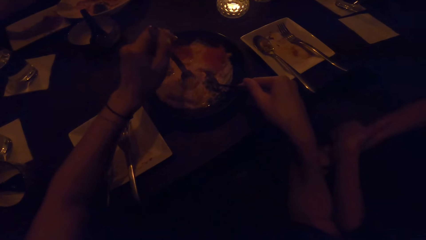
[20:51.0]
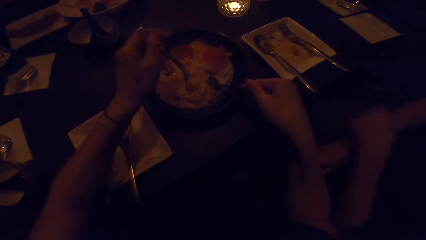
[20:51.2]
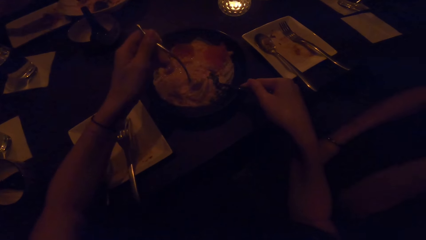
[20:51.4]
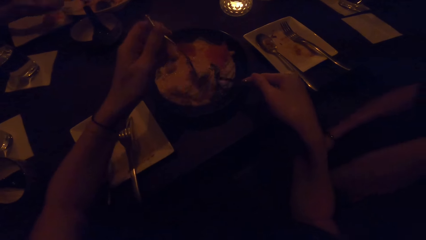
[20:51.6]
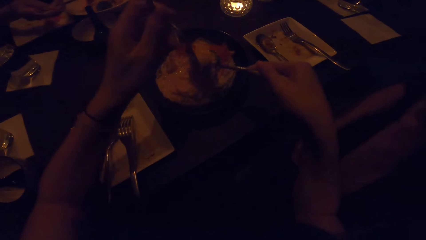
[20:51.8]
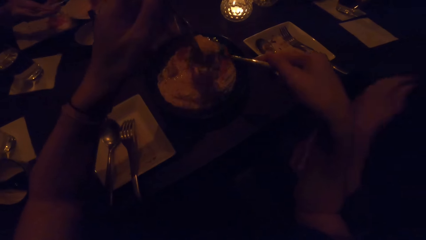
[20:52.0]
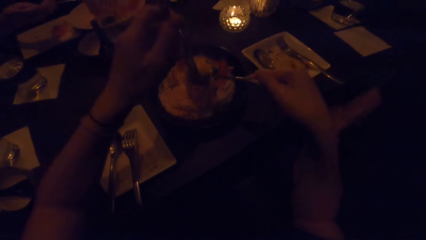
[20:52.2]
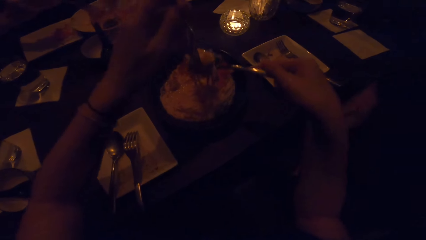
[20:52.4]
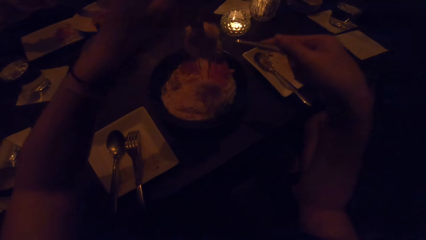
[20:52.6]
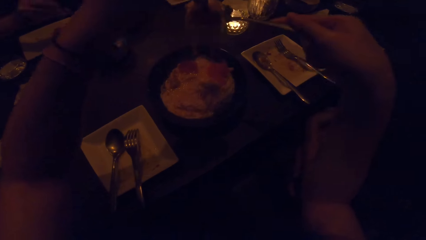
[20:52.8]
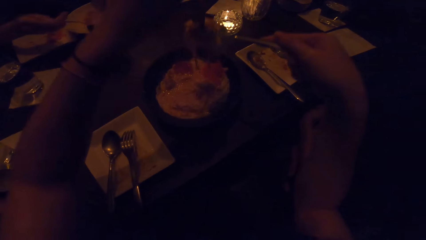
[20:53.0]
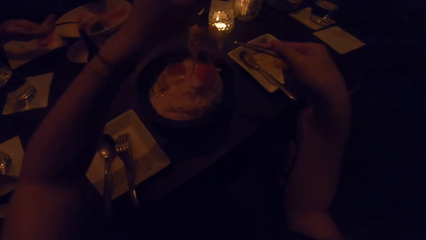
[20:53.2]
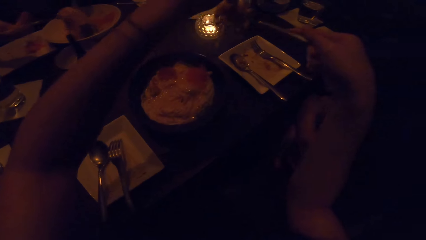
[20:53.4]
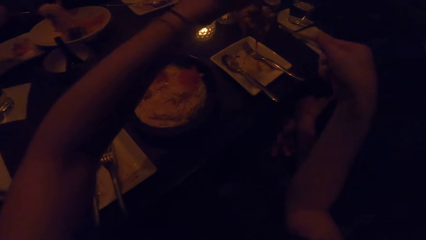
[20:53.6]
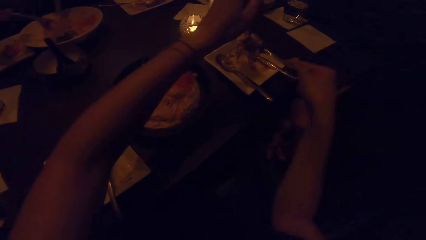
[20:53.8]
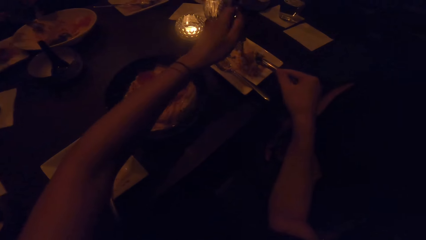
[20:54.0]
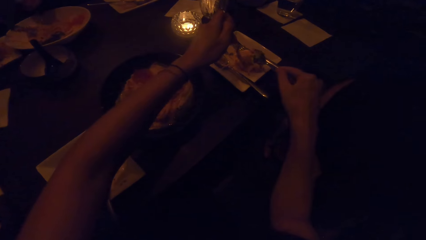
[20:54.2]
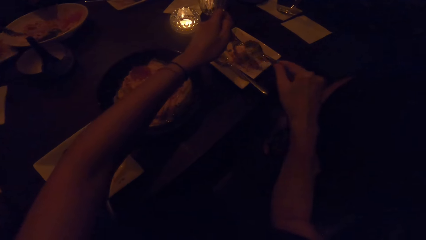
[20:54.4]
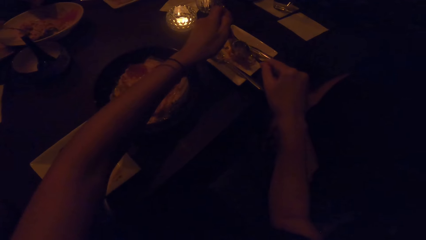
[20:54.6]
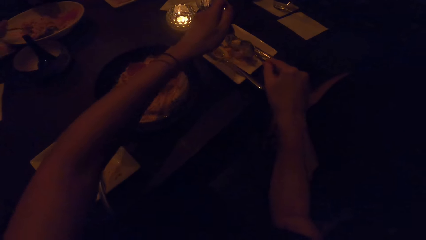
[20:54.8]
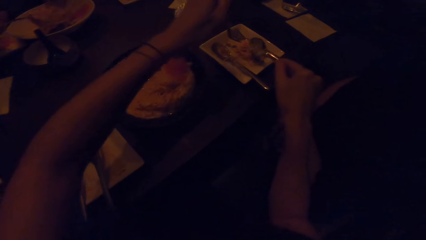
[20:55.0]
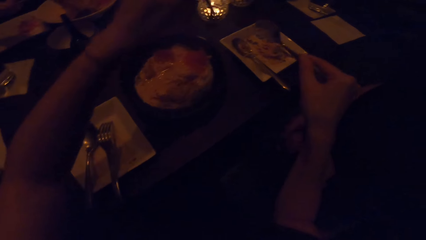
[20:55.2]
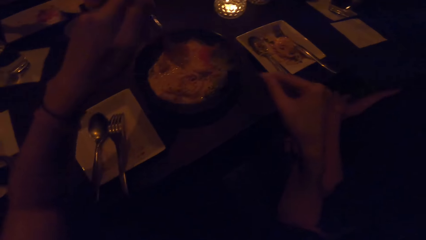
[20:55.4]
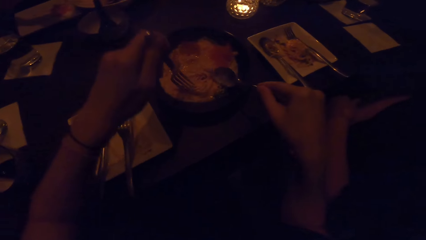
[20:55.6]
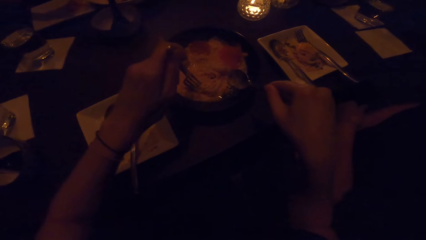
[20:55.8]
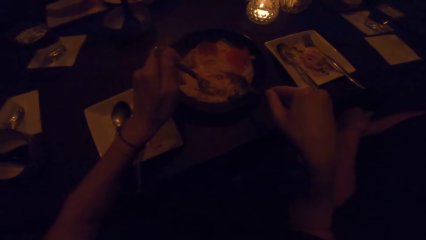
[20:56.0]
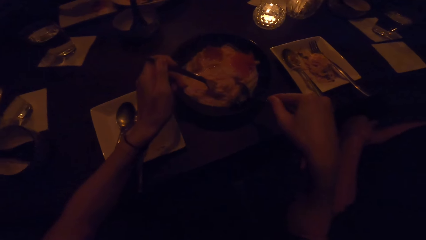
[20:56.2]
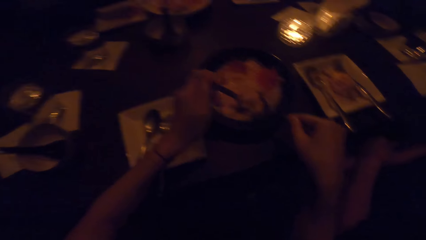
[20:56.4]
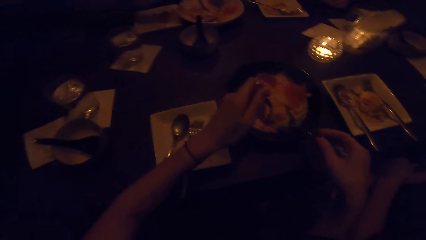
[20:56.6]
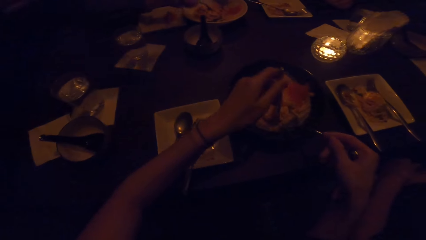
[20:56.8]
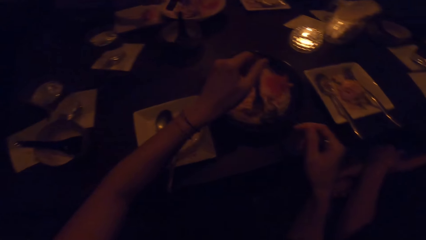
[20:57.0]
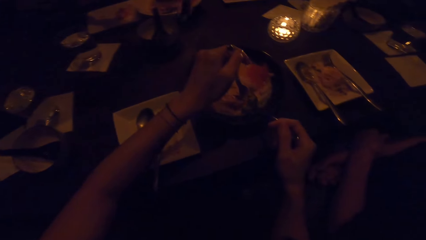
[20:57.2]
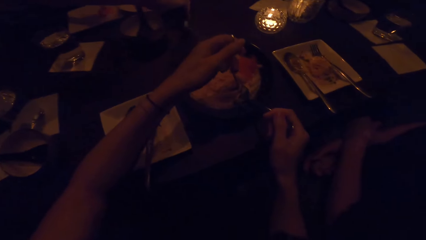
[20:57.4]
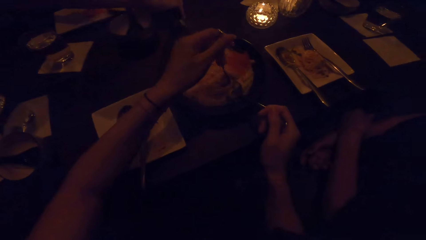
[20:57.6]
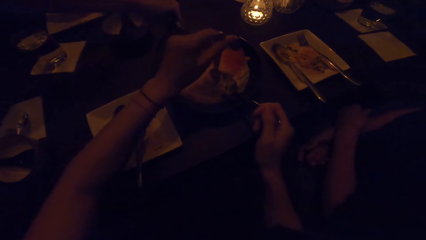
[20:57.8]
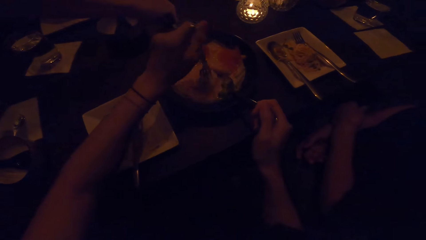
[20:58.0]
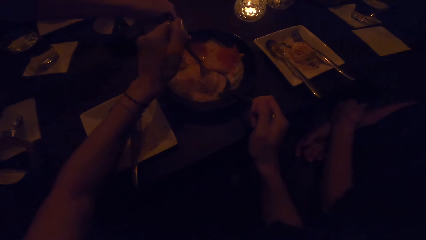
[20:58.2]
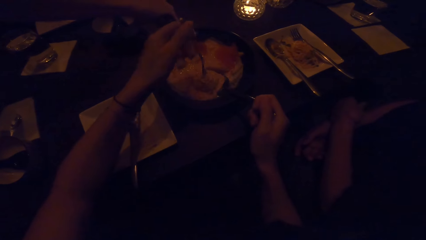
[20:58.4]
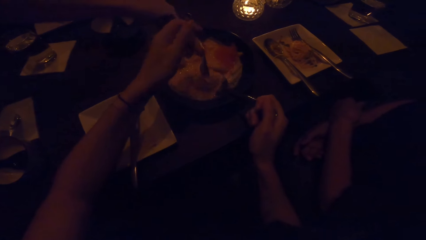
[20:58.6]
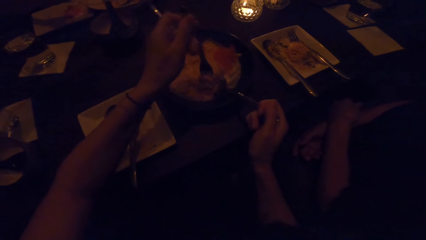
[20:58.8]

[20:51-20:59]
The camera wearer serves food to a man.

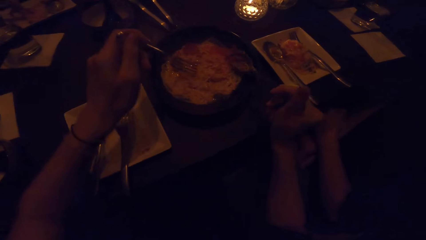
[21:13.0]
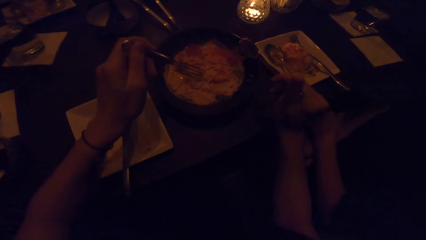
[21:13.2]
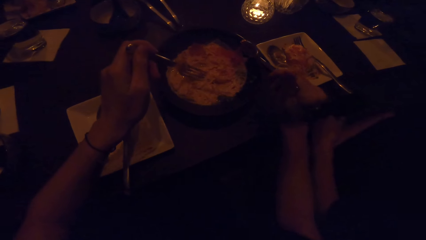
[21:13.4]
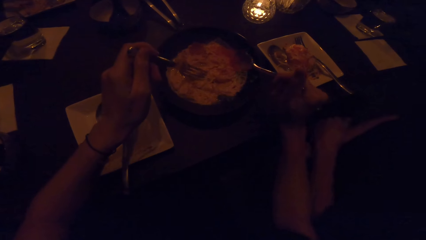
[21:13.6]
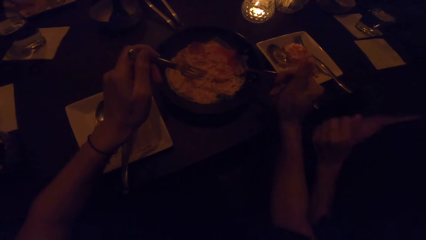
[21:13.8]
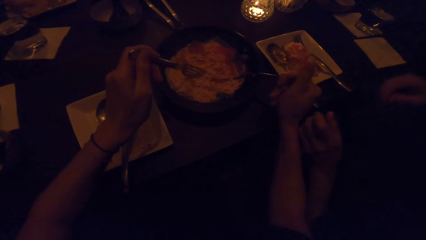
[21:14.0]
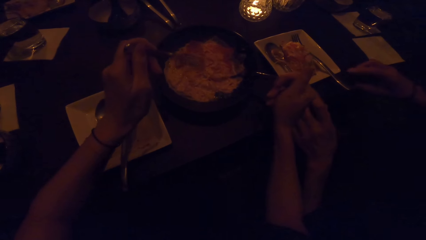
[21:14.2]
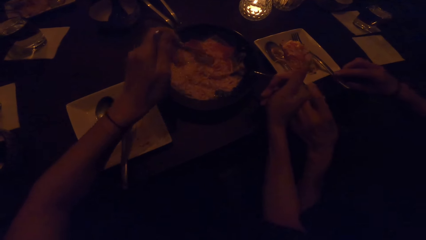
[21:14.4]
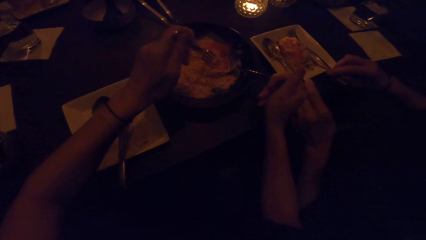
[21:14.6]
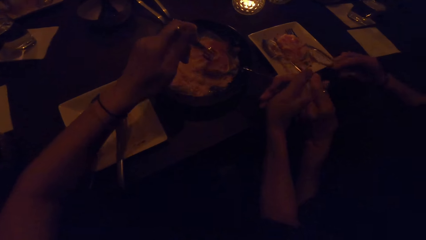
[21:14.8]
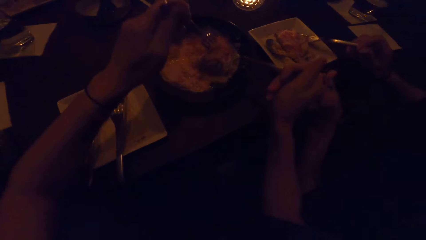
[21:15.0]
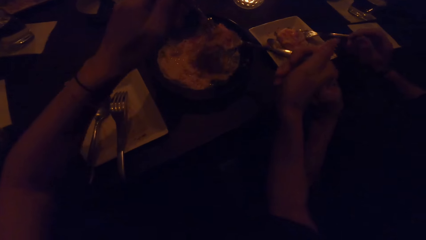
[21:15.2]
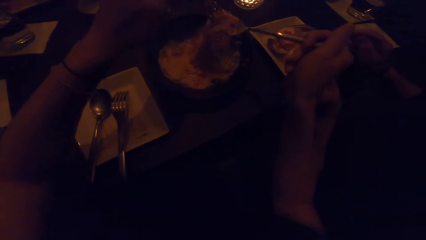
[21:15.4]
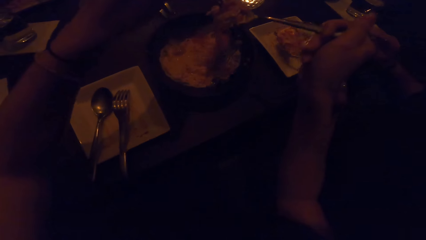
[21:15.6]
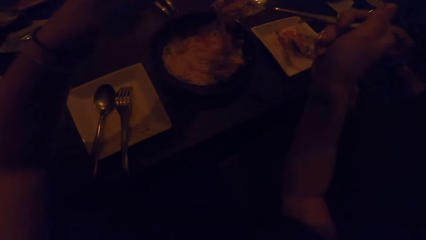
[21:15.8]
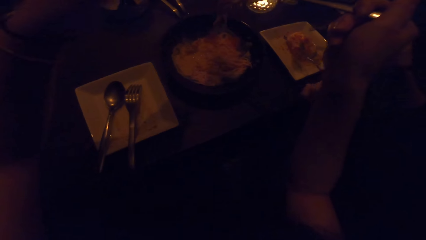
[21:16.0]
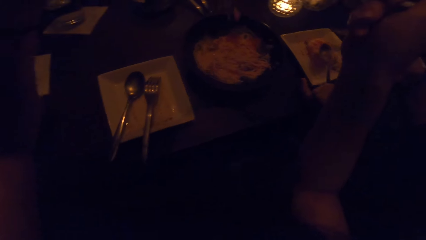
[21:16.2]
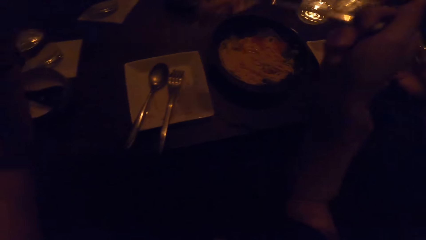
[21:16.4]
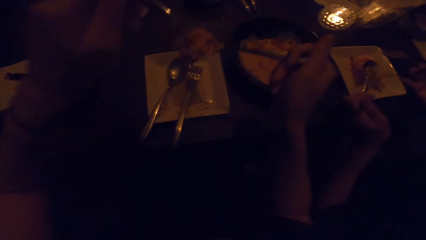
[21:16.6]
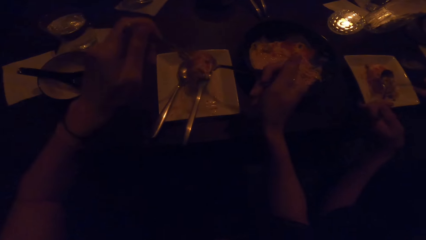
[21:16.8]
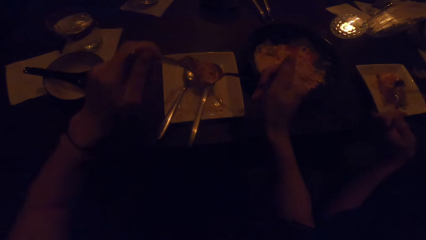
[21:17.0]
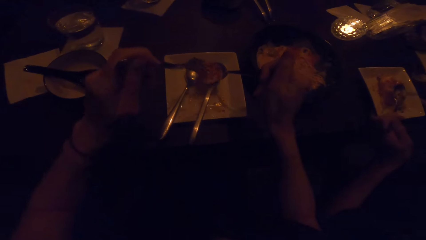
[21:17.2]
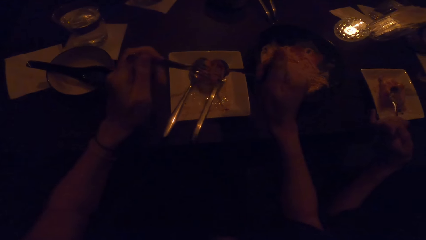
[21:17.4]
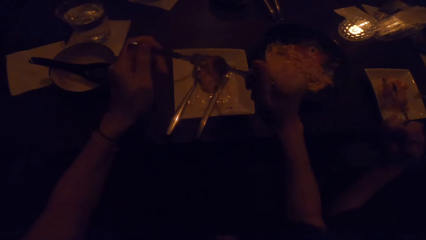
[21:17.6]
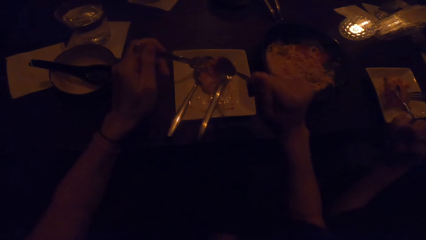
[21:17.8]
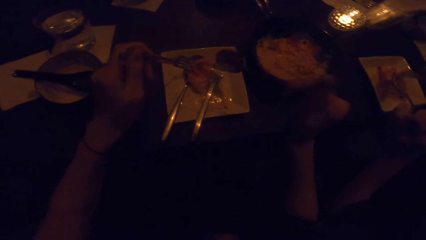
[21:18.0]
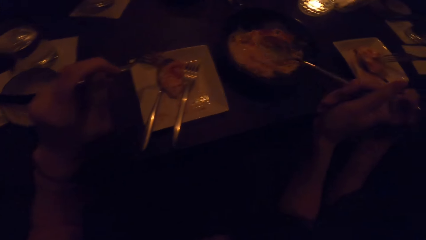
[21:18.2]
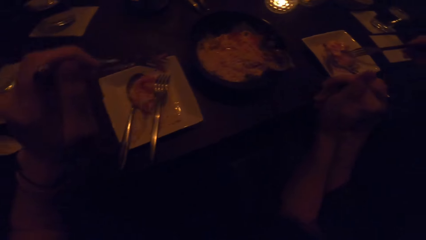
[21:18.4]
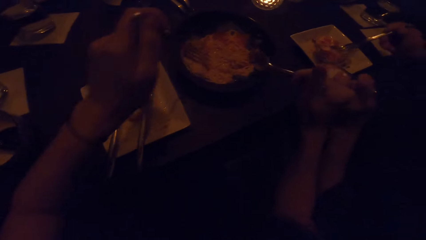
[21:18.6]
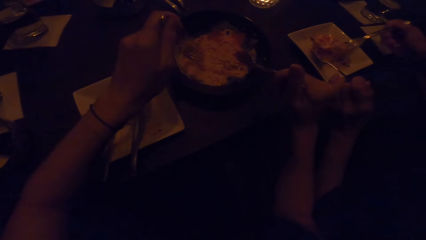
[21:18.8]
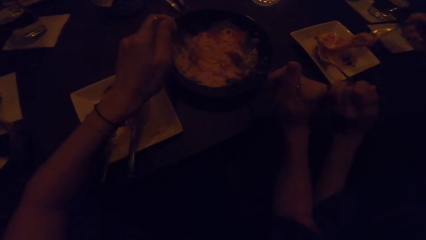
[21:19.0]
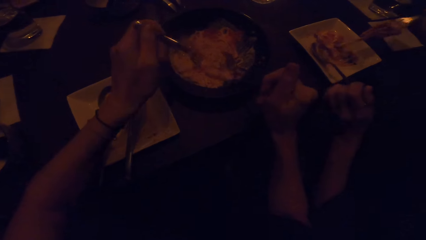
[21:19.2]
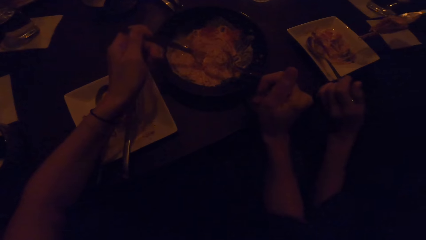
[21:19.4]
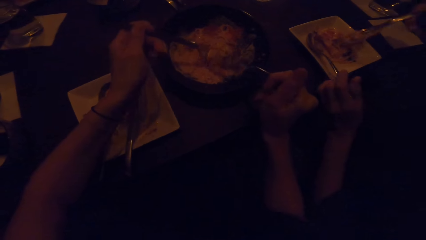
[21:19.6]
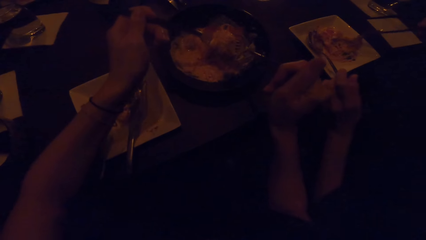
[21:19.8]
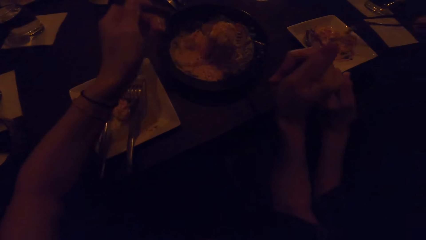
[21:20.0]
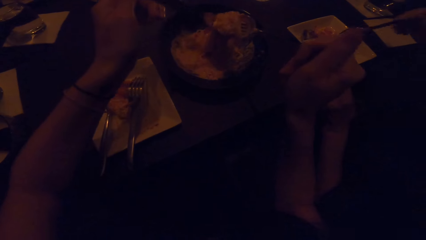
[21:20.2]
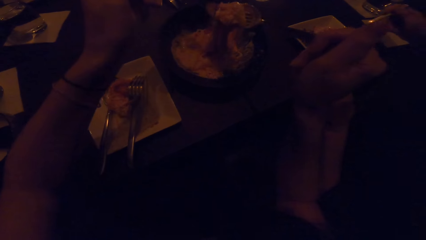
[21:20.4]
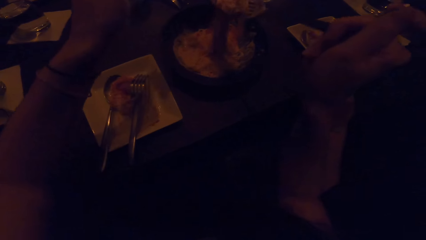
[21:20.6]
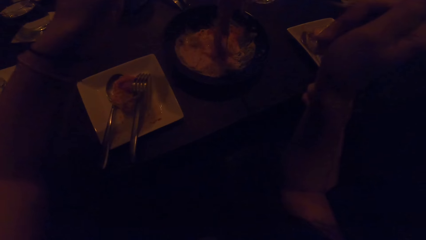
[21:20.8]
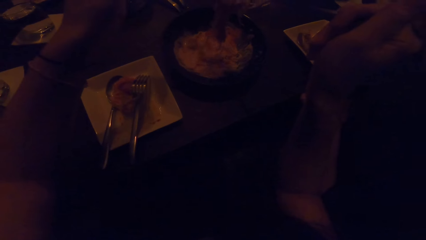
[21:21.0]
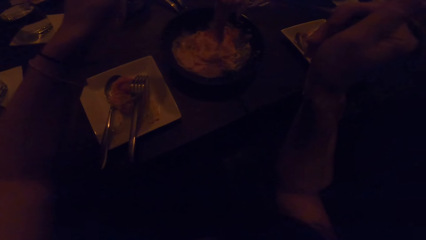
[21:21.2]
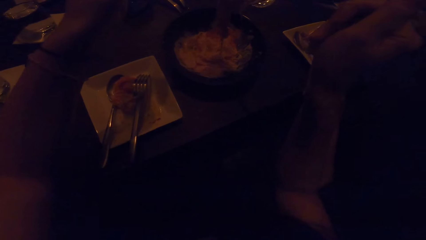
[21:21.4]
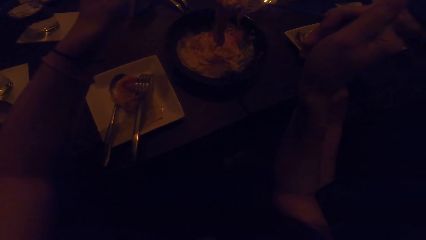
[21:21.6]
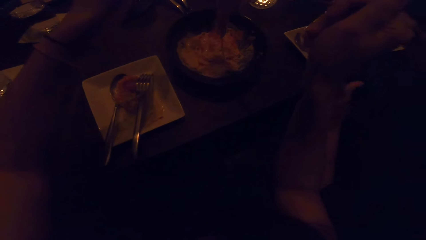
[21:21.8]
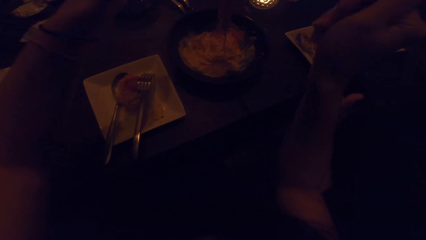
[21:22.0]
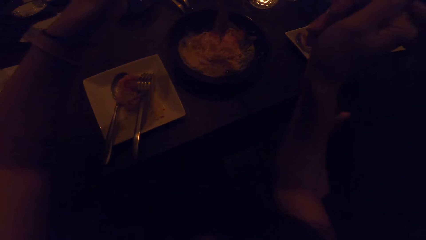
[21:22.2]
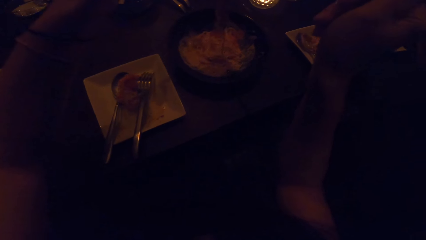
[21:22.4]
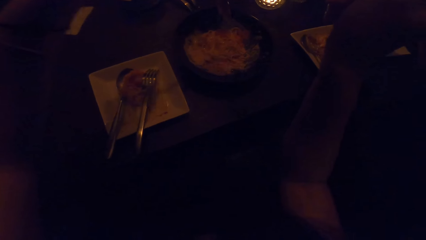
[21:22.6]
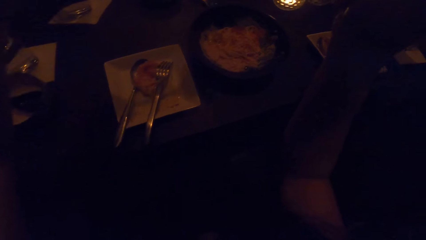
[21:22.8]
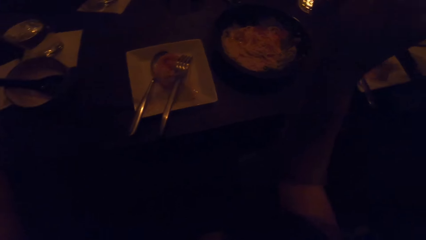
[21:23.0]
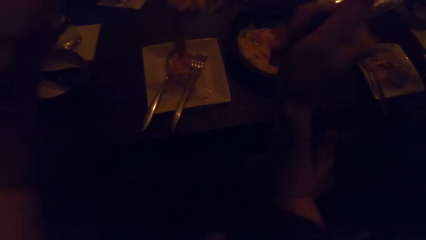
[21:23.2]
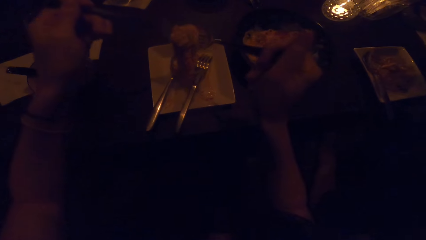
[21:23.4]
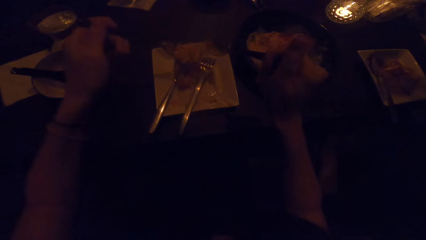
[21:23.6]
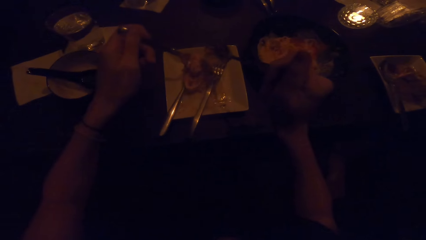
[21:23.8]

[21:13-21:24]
A woman picks cutleries from the plate in front of her. The camera wearer takes food from the food plate into the plate in front of her with the cutleries.
